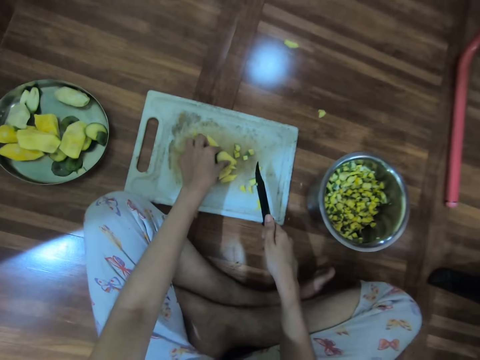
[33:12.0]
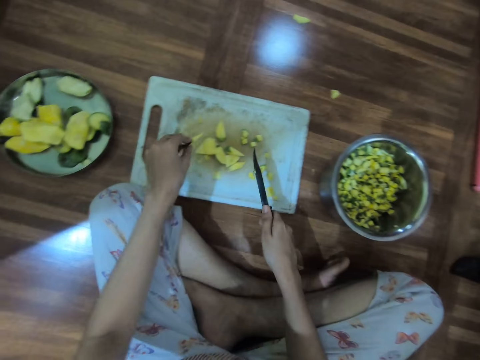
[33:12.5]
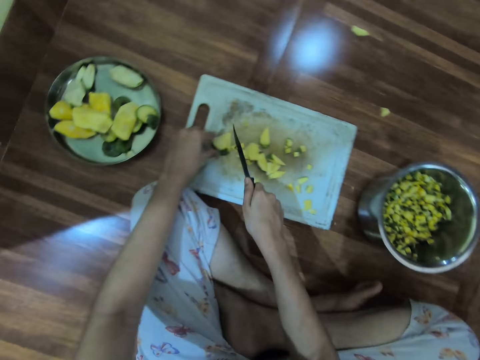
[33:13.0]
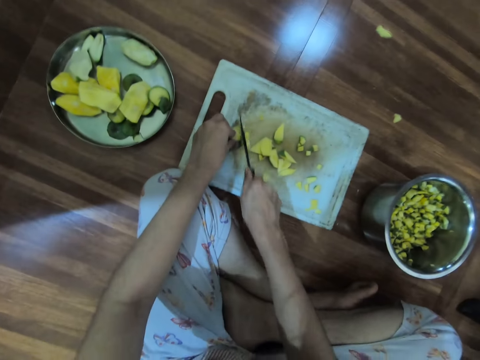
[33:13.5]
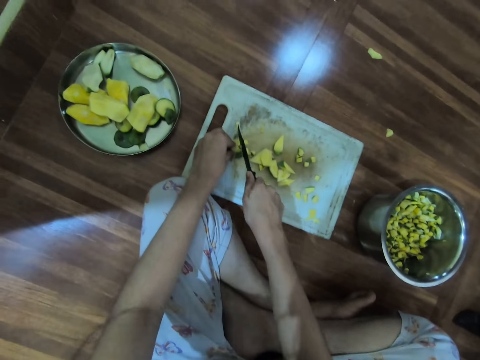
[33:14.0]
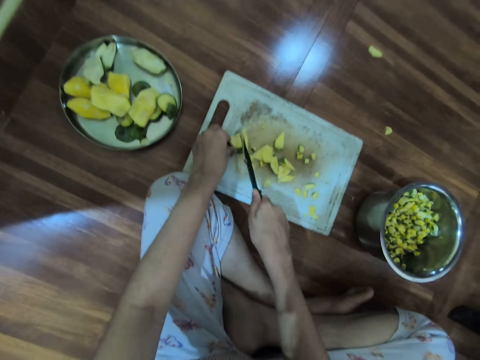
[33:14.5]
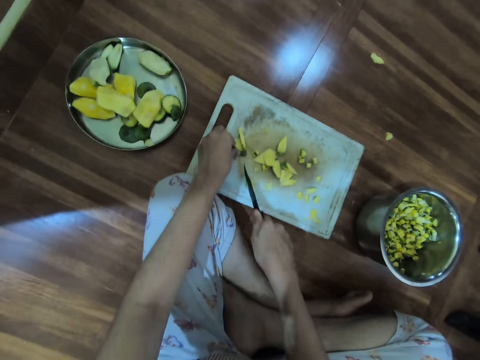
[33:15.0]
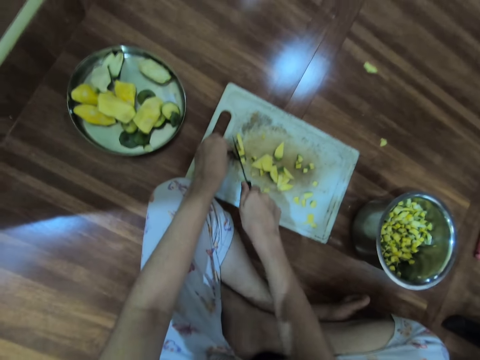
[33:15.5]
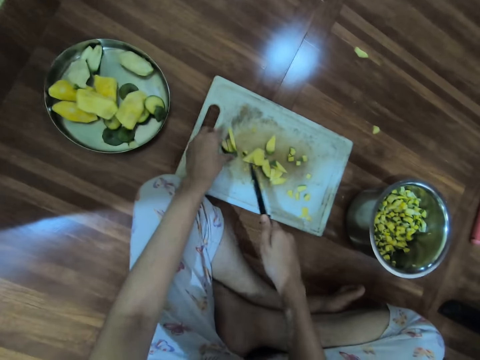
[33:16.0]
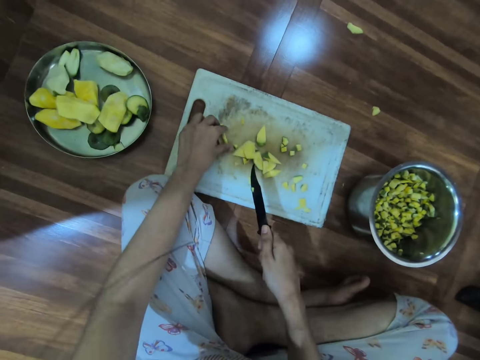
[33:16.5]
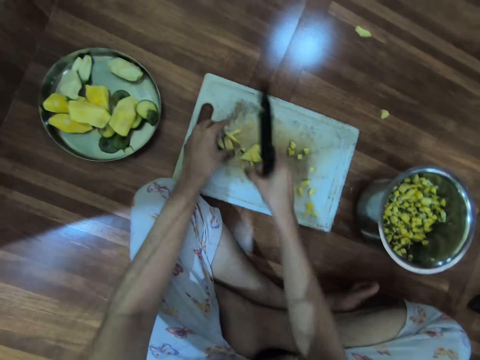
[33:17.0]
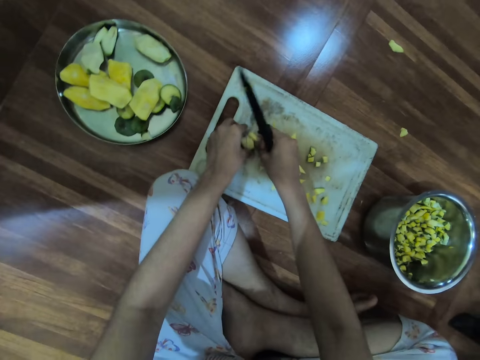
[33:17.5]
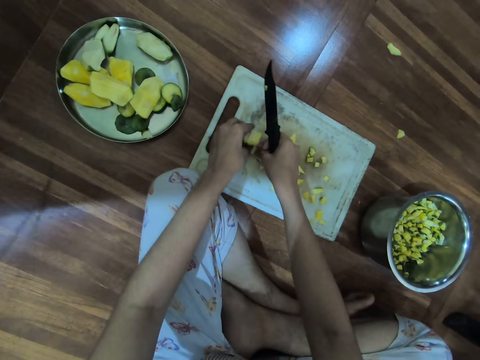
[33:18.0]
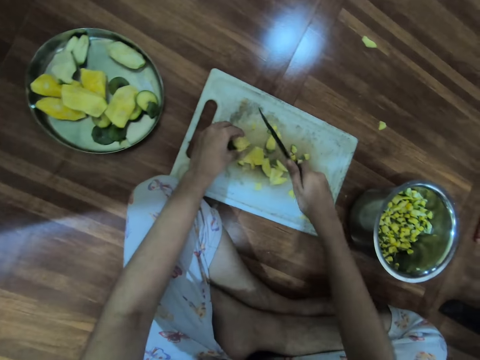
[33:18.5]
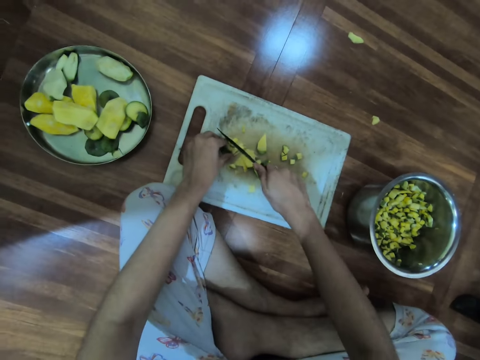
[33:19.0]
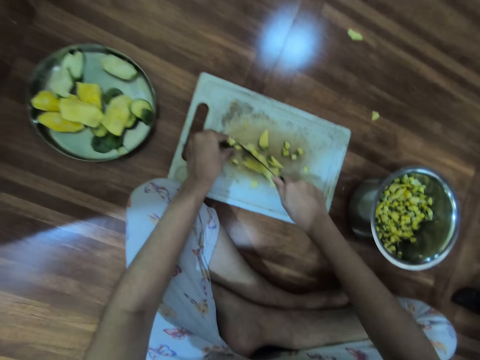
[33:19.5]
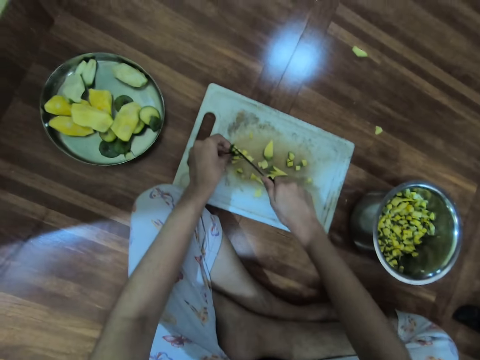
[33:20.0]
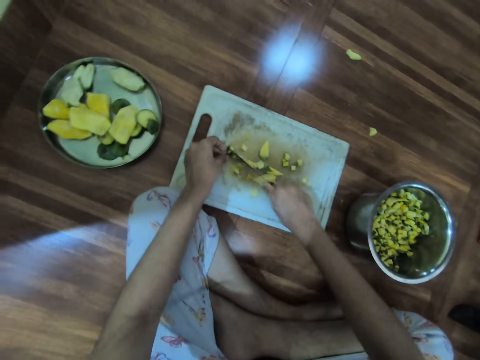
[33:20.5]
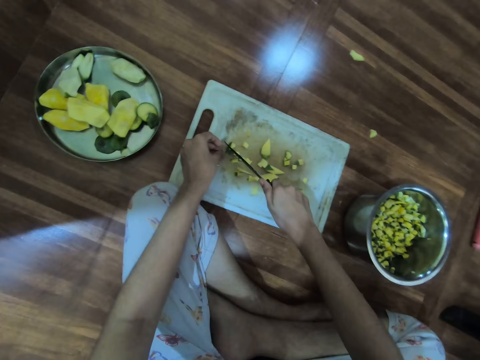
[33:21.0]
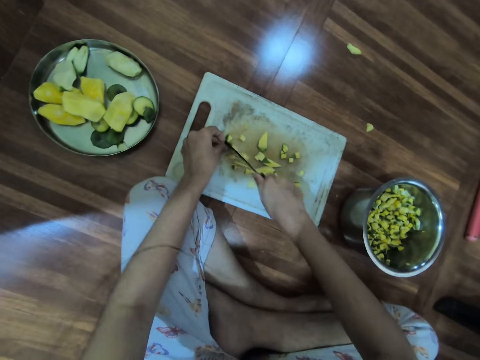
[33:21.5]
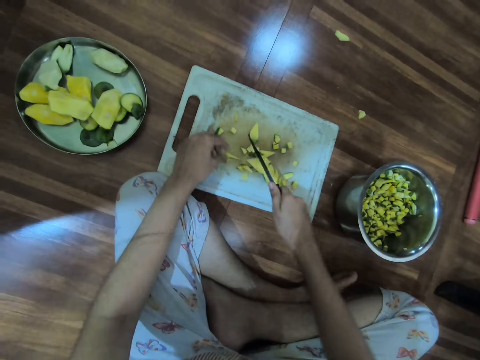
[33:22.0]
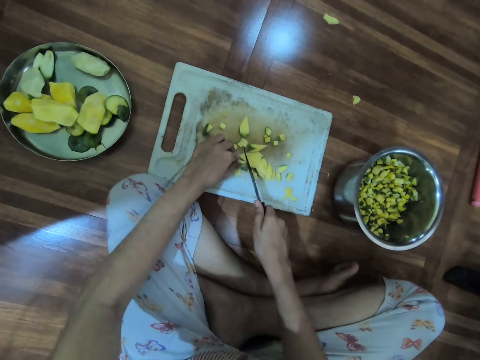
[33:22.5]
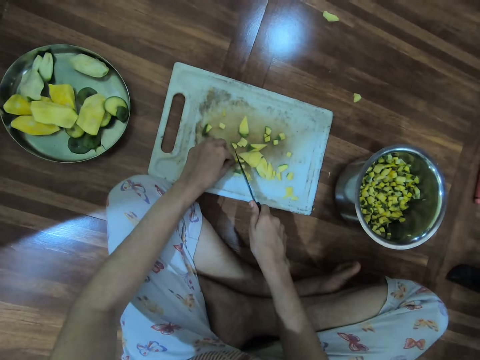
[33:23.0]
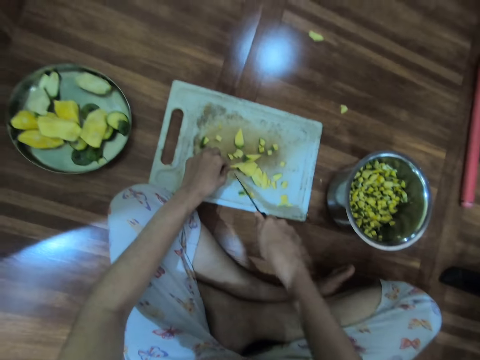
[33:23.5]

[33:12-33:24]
The camera wearer moves the pieces of mango on the chopping board with her left hand. She cuts the pieces of mango on the chopping board with the knife in her right hand. She adjusts the pieces of mango on the chopping board with both hands. She cuts the pieces of mango on the chopping board with the knife in her right hand.

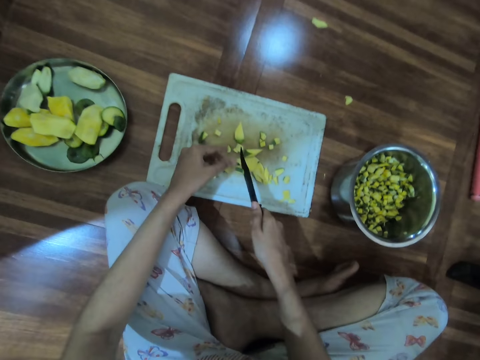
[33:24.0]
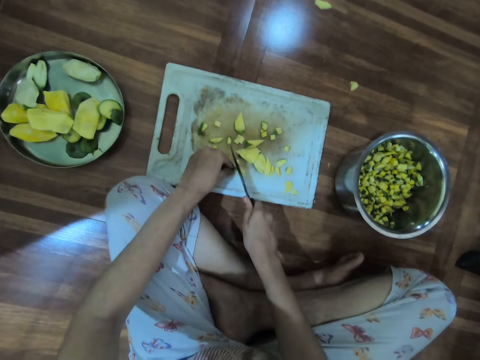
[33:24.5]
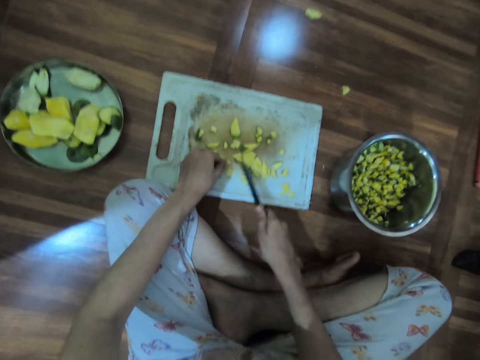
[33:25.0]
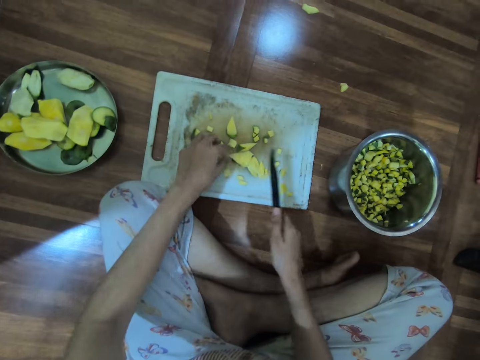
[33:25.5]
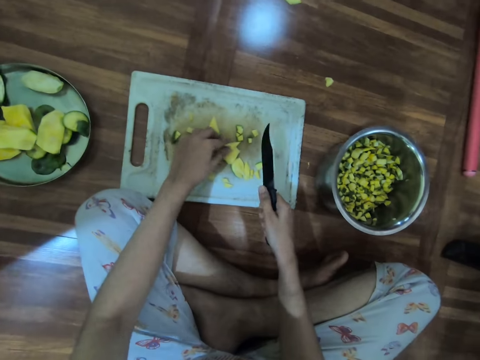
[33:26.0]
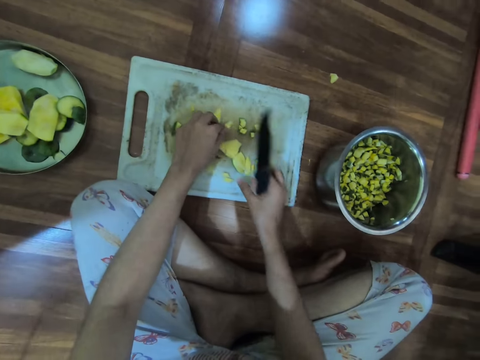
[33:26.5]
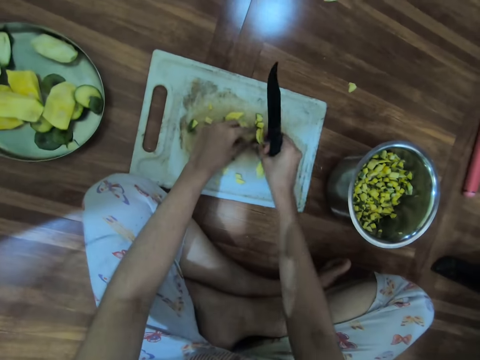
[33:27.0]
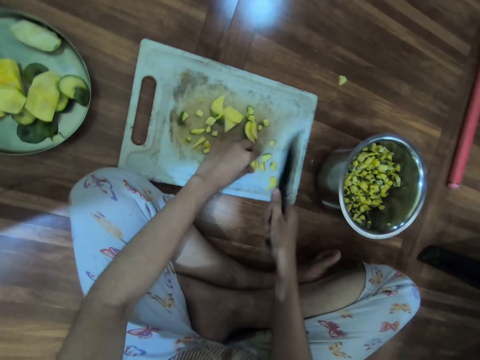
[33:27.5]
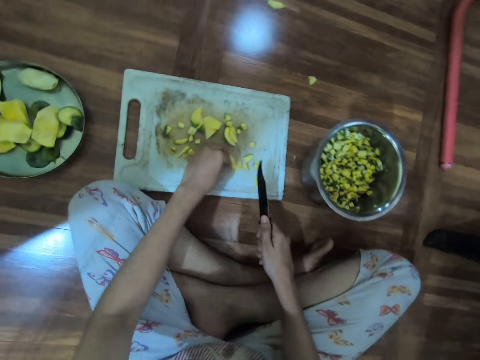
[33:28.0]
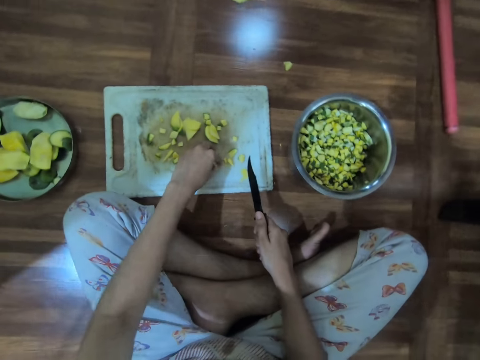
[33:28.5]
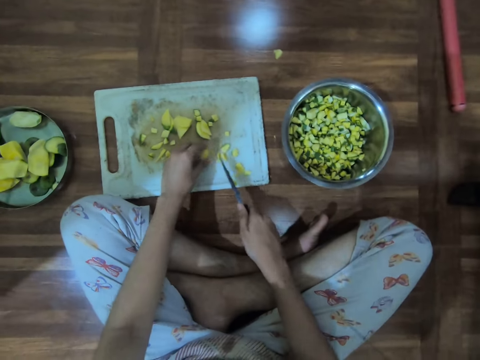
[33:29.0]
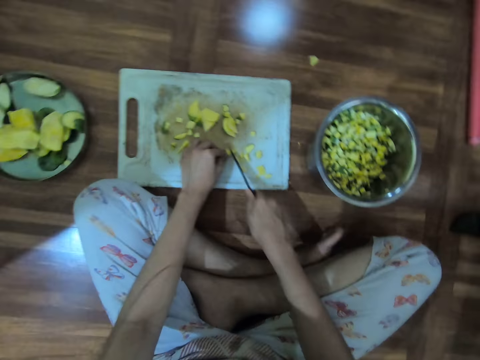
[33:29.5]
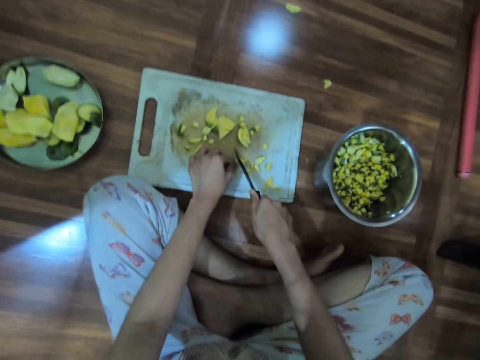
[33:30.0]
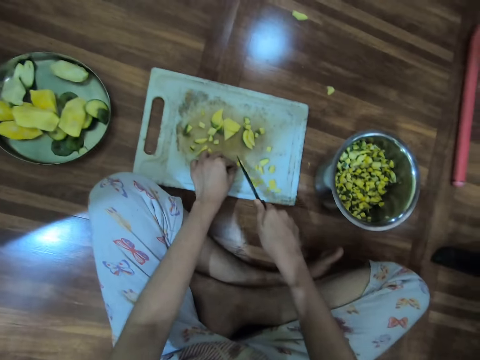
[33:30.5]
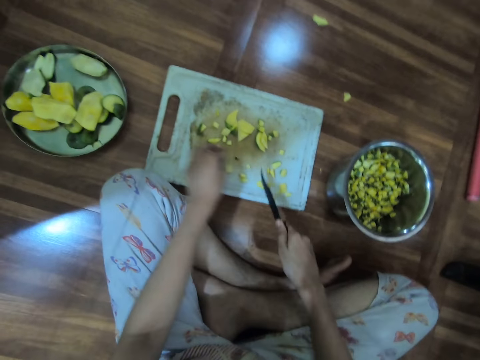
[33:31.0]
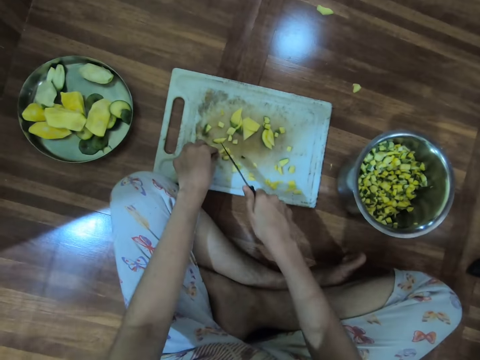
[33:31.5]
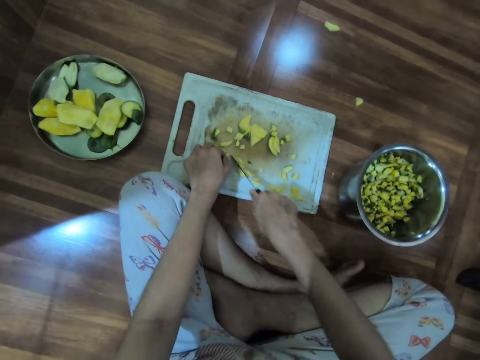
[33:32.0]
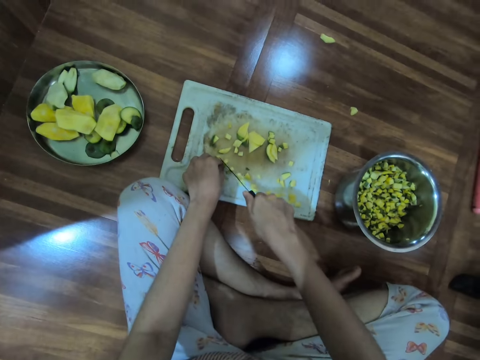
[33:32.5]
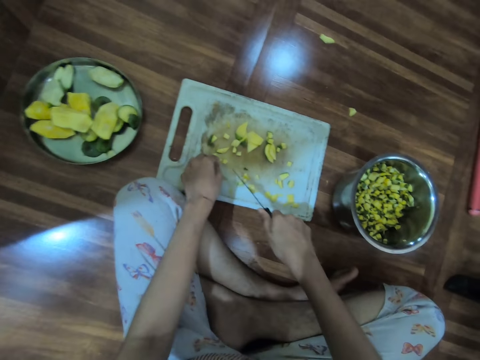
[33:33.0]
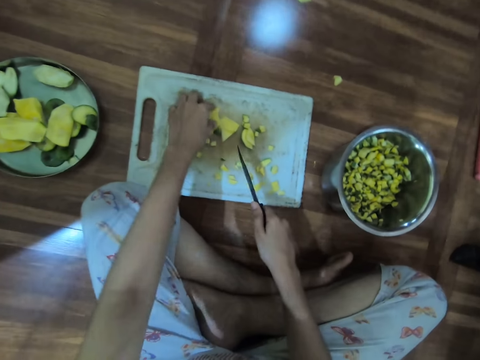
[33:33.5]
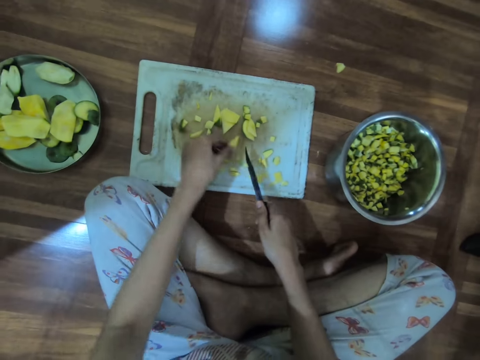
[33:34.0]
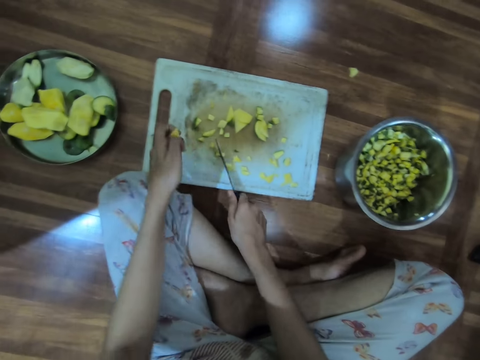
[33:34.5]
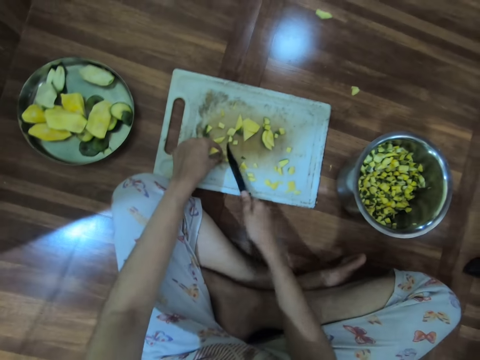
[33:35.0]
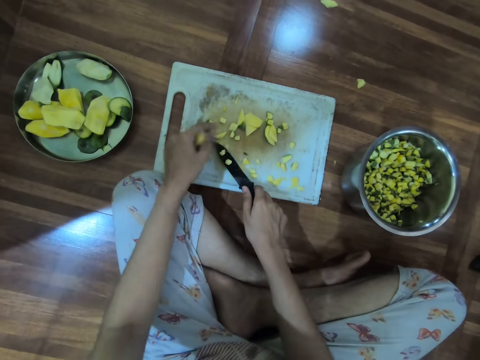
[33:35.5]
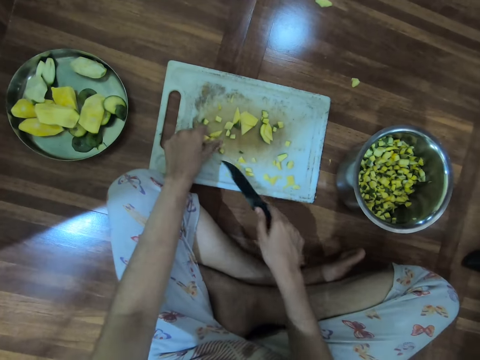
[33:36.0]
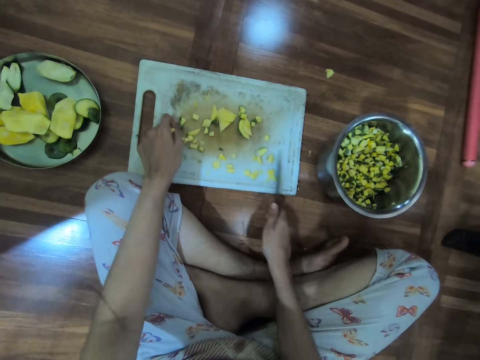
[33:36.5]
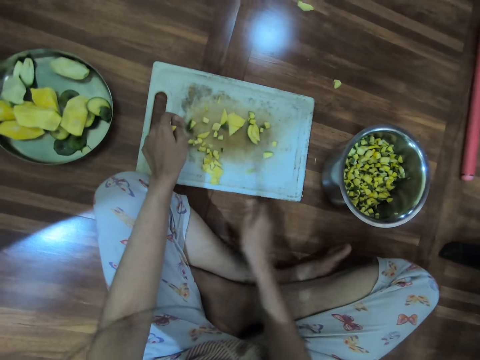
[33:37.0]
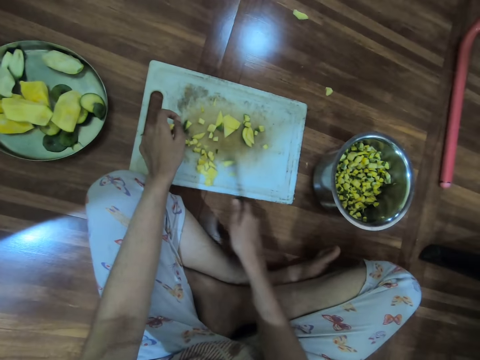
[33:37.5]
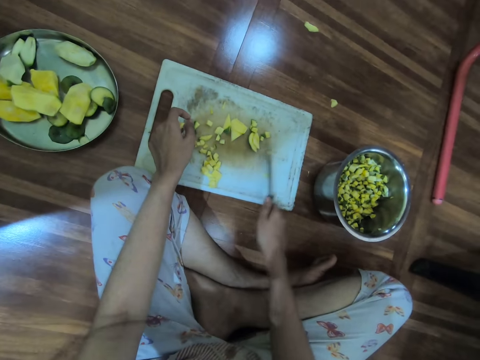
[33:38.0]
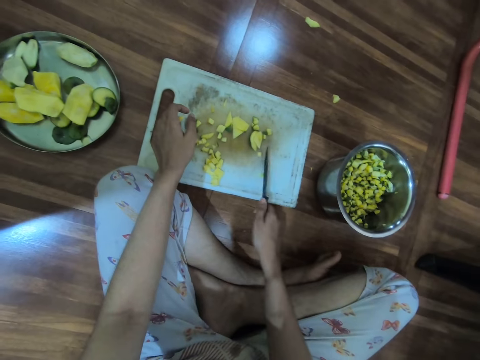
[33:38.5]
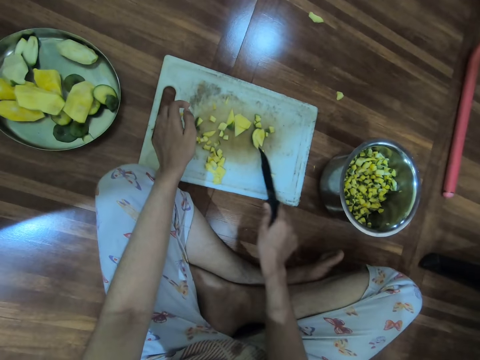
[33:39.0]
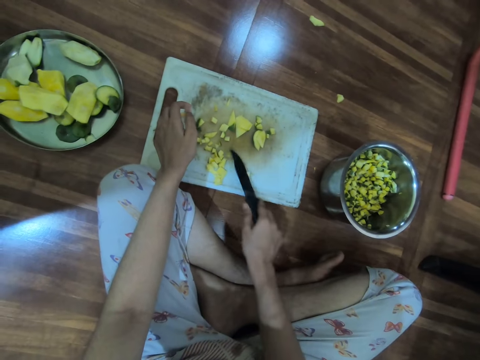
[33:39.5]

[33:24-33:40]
The camera wearer adjusts the pieces of mango on the chopping board with her left hand. She adjusts the pieces of mango on the chopping board with both hands. She cuts the pieces of mango on the chopping board with the knife in her right hand. She picks the pieces of mango from the chopping board with her left hand. She removes pieces of mango from the knife in her right hand with her left hand. She gathers the pieces of mango on the chopping board with the knife in her right hand. She jolts the pieces of mango with the knife.
